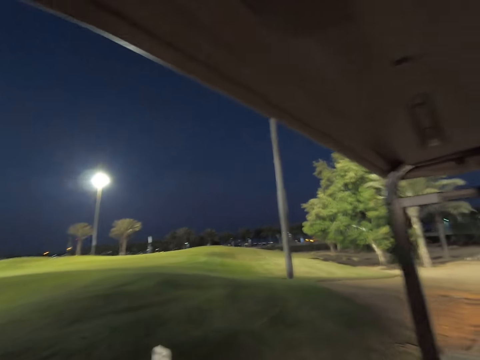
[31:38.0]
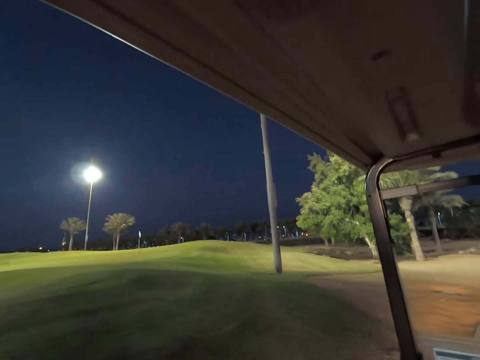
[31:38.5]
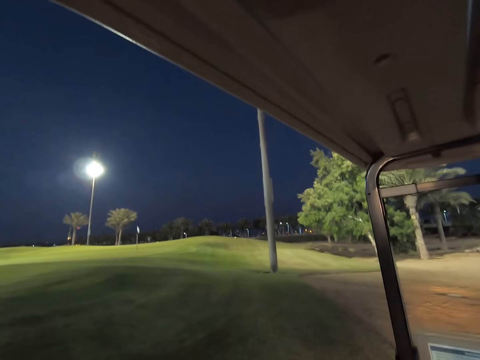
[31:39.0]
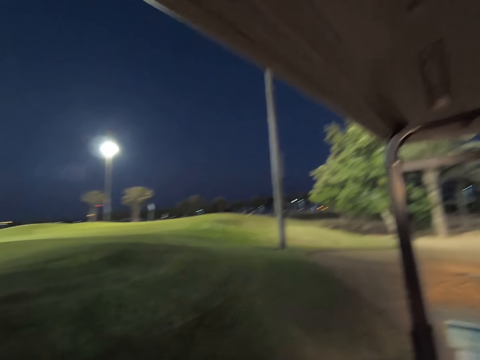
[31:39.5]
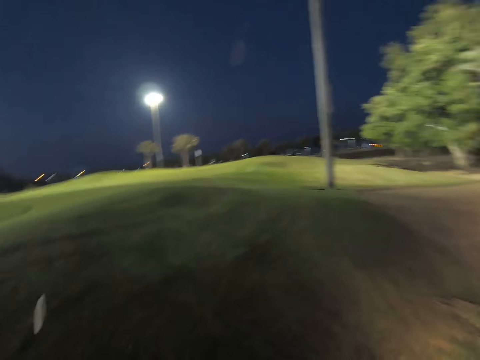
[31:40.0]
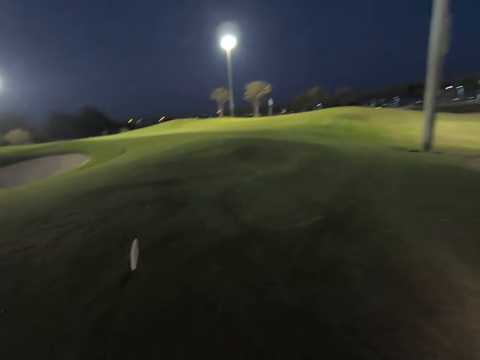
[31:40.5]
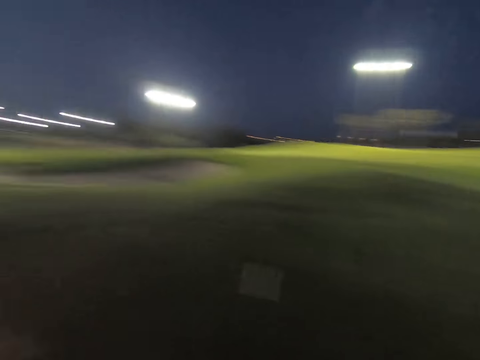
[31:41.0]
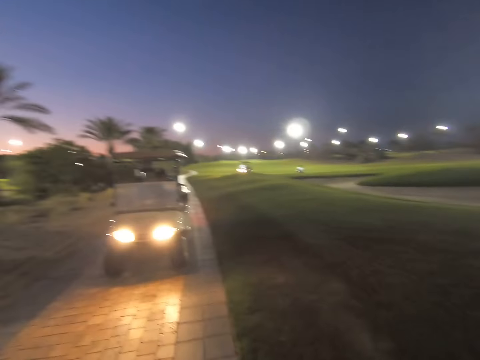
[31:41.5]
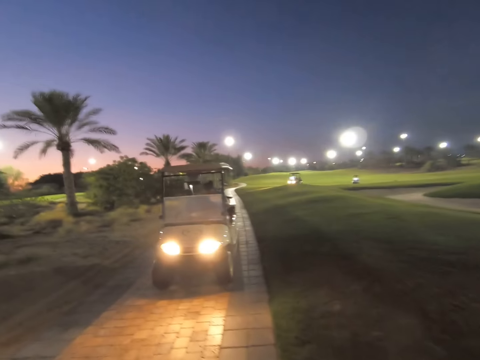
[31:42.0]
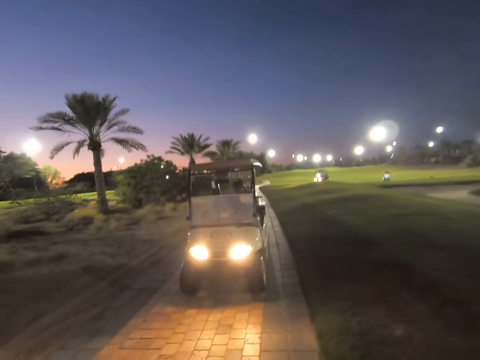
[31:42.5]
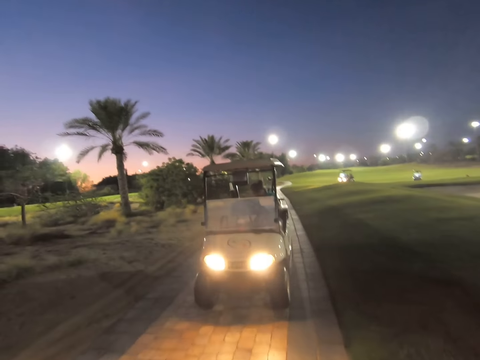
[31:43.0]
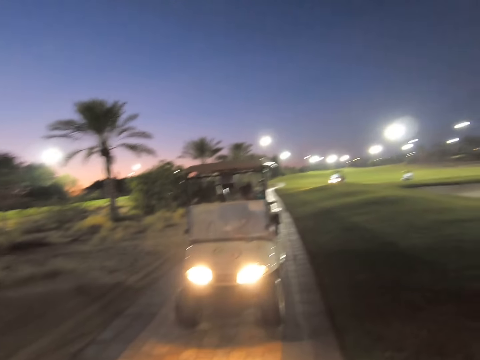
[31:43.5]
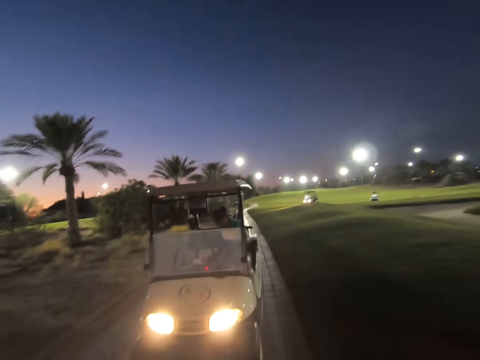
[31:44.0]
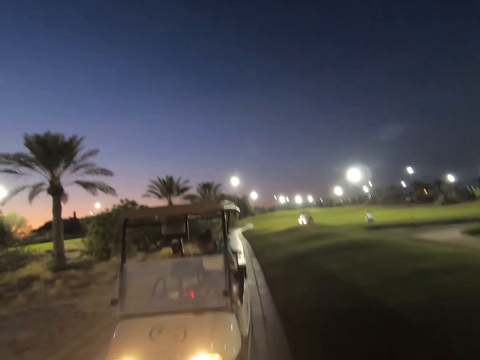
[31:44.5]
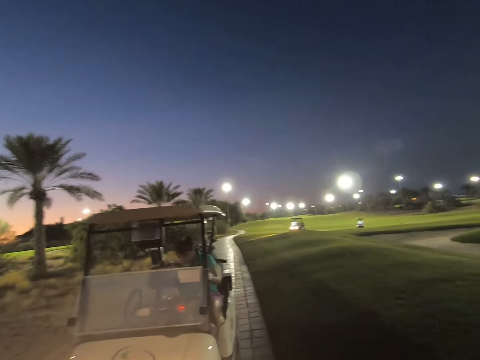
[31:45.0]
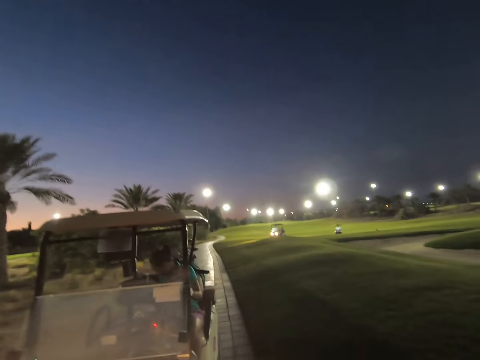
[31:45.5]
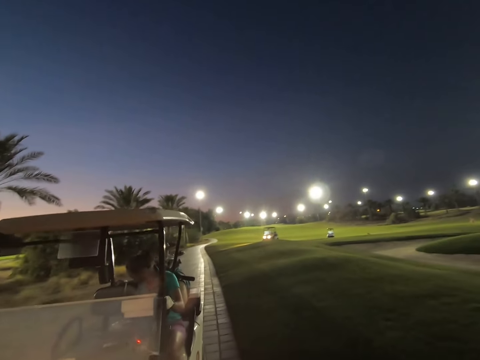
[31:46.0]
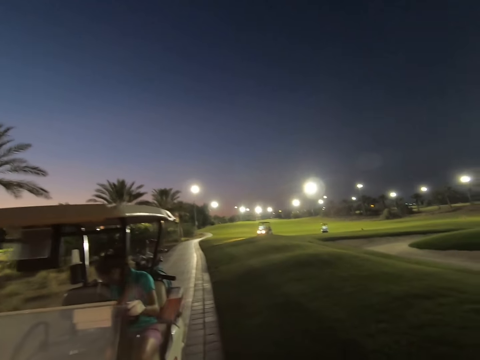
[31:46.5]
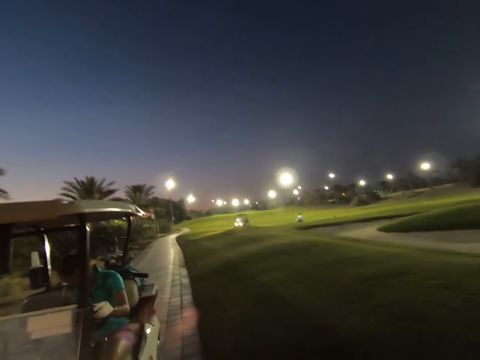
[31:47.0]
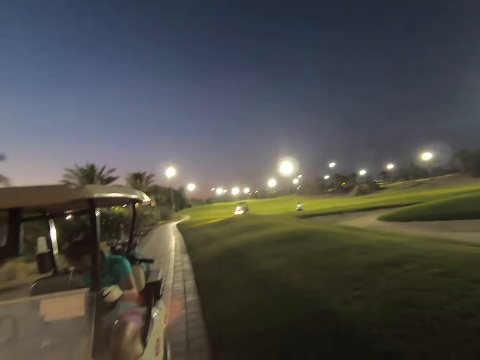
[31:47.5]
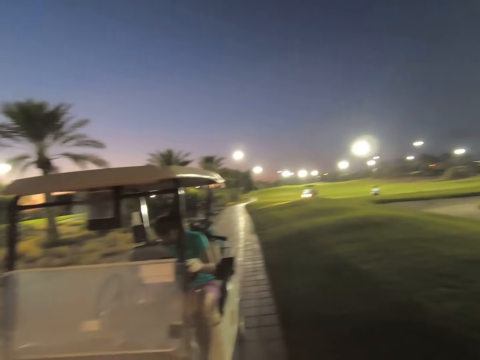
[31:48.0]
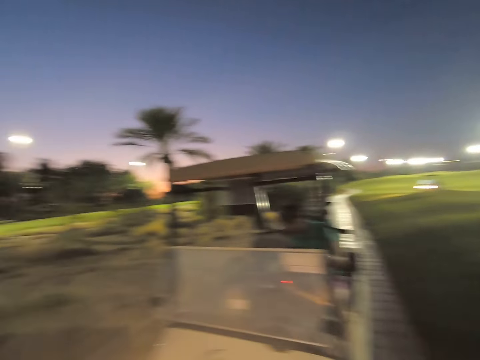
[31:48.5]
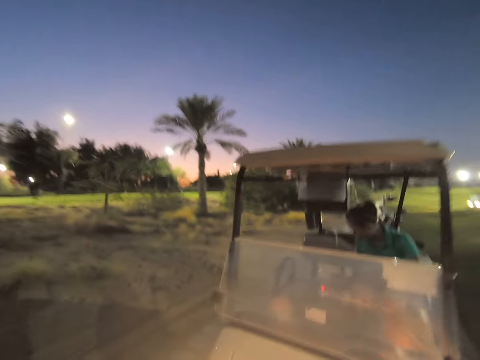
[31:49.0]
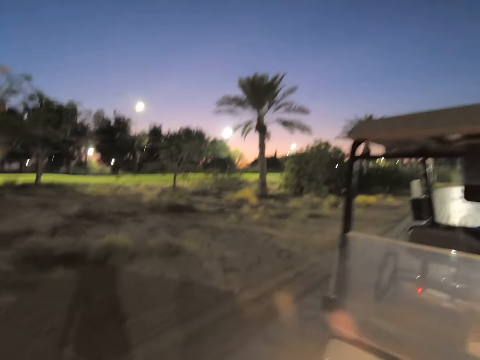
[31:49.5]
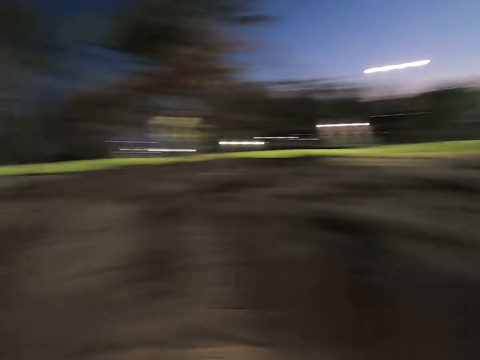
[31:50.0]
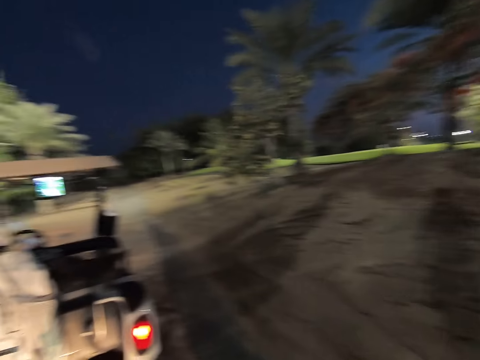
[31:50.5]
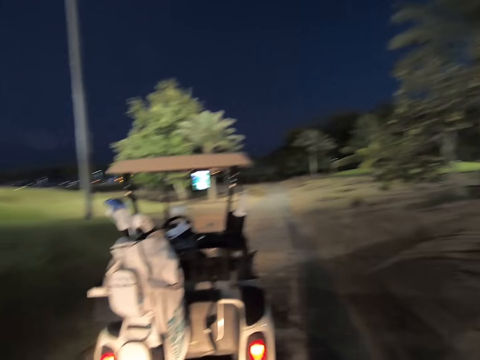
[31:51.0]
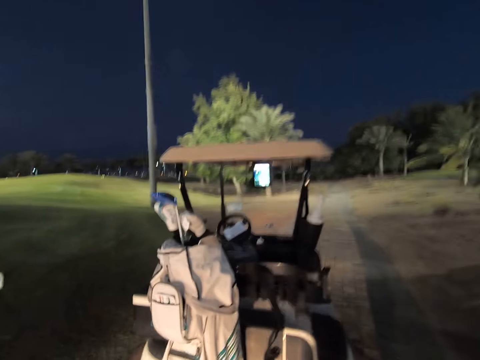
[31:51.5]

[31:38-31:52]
The camera wearer stops the golf cart on the road. They walk around the road. A woman sits in the car.

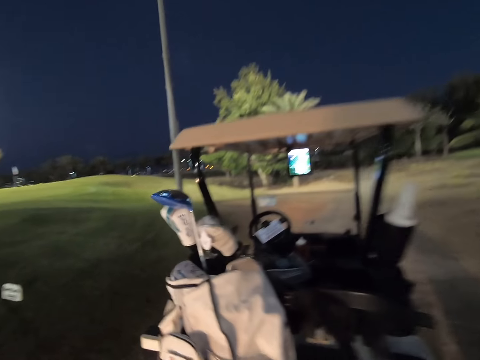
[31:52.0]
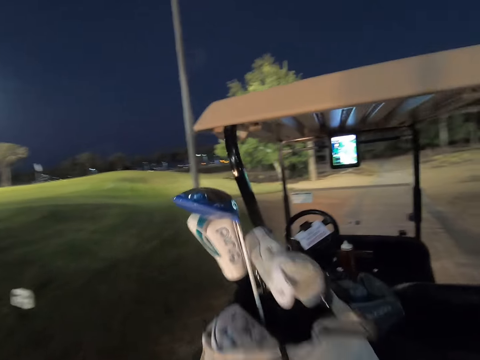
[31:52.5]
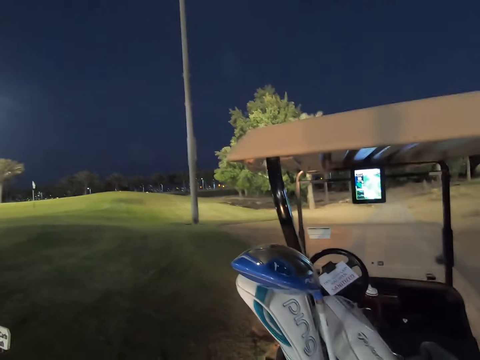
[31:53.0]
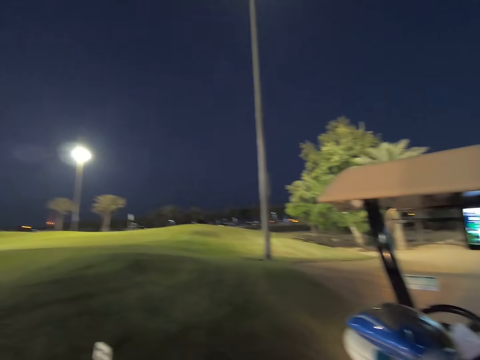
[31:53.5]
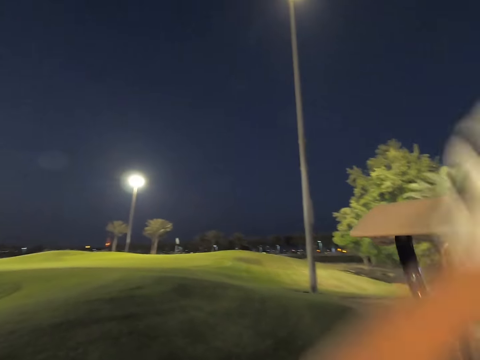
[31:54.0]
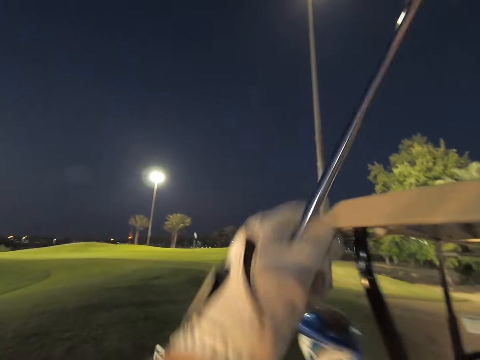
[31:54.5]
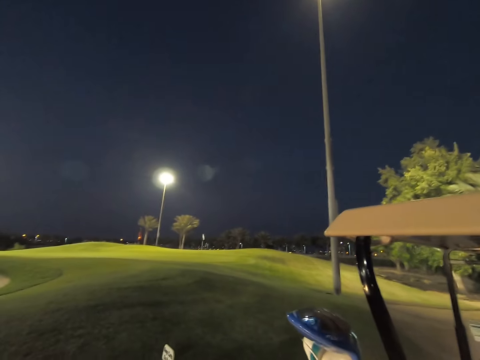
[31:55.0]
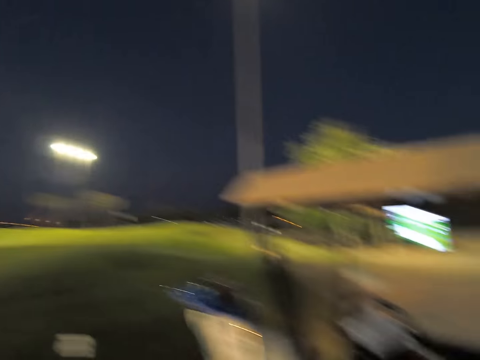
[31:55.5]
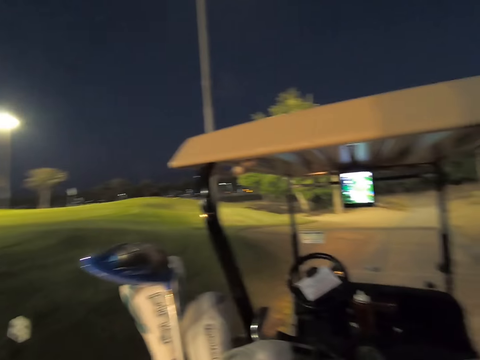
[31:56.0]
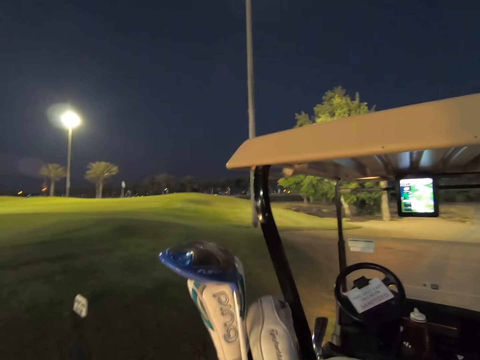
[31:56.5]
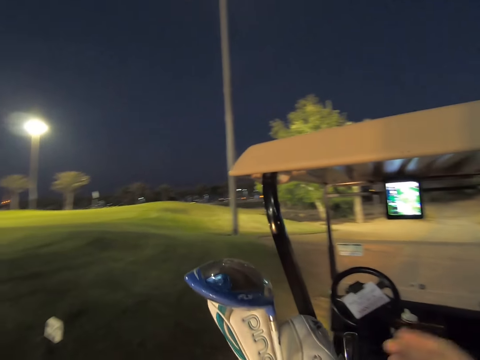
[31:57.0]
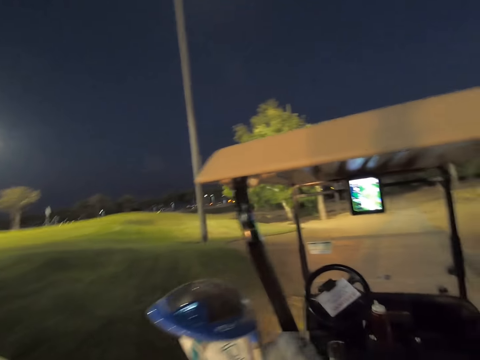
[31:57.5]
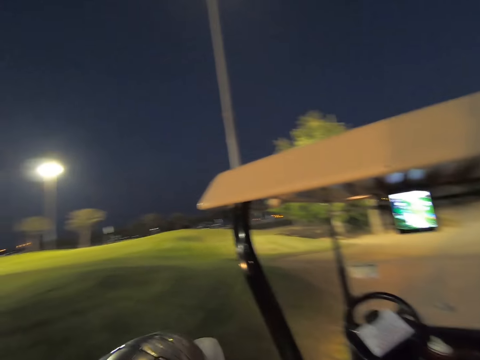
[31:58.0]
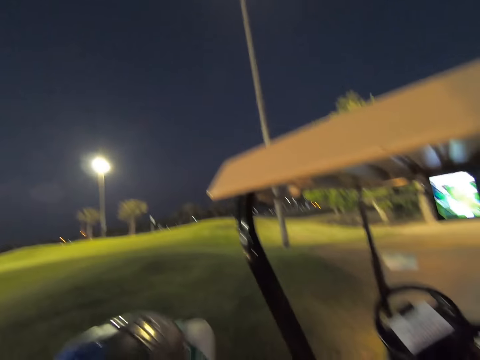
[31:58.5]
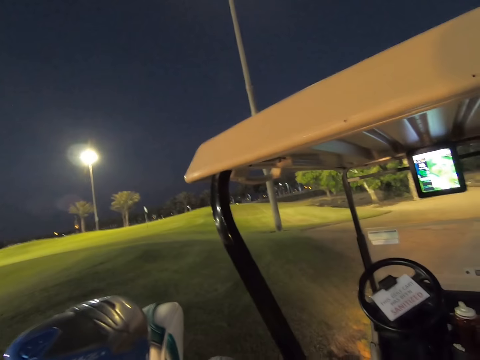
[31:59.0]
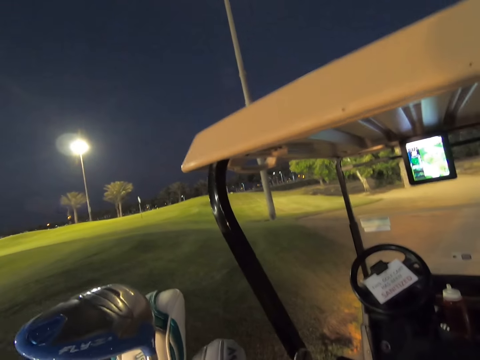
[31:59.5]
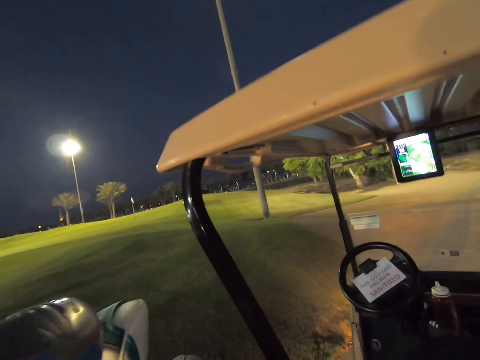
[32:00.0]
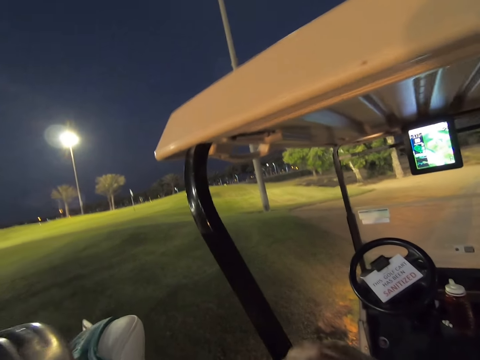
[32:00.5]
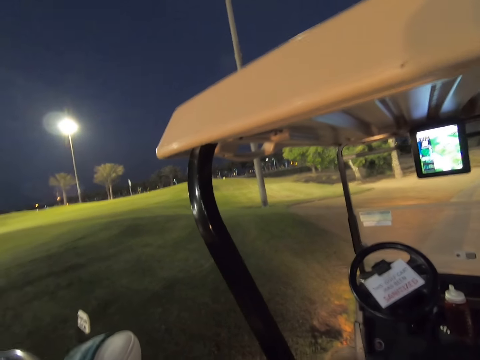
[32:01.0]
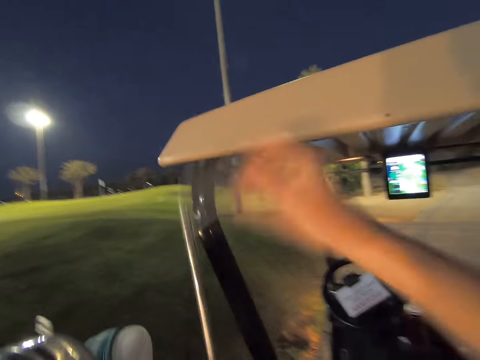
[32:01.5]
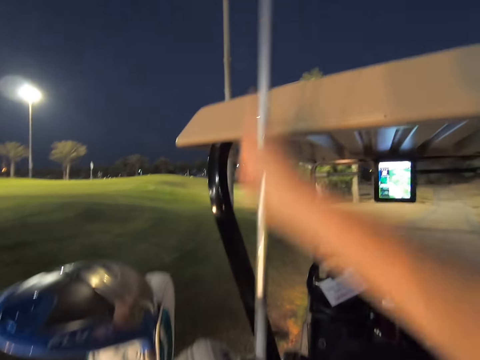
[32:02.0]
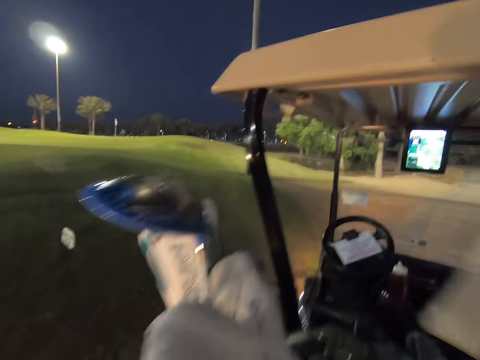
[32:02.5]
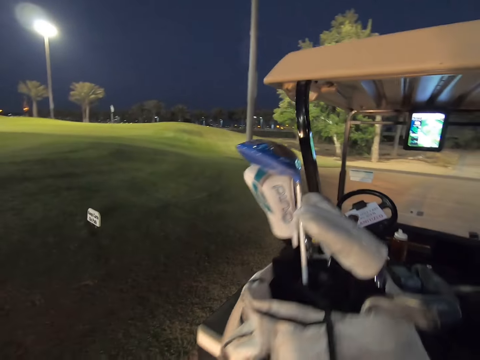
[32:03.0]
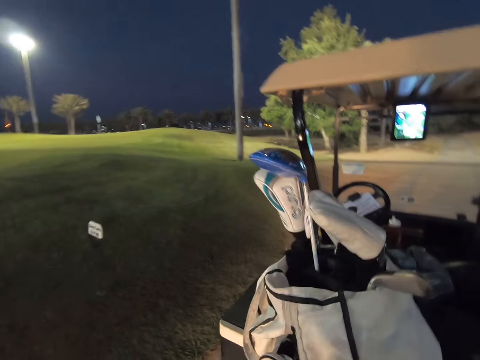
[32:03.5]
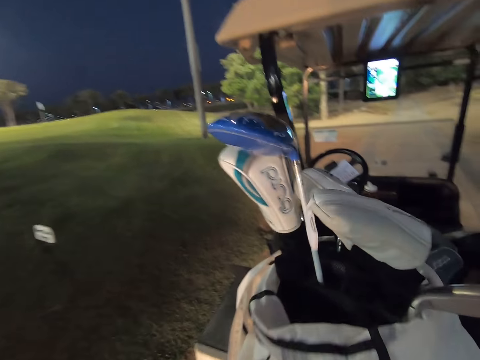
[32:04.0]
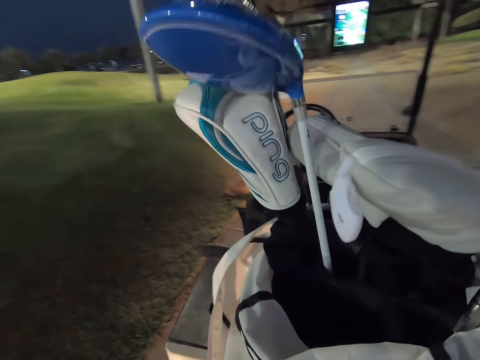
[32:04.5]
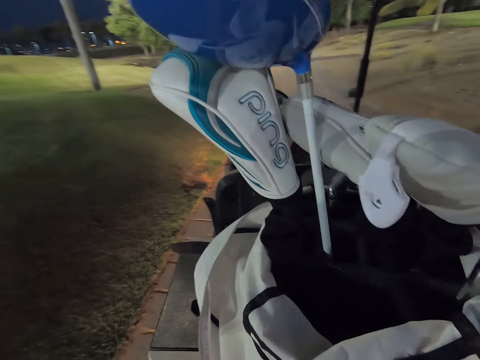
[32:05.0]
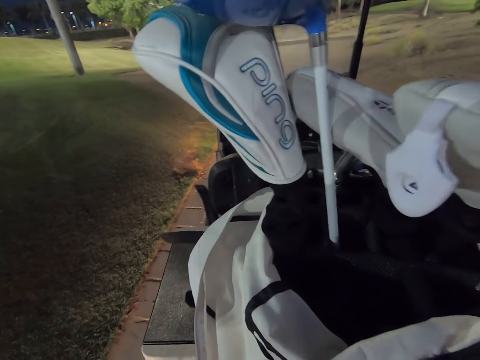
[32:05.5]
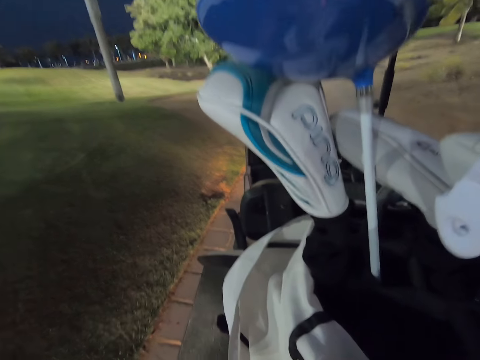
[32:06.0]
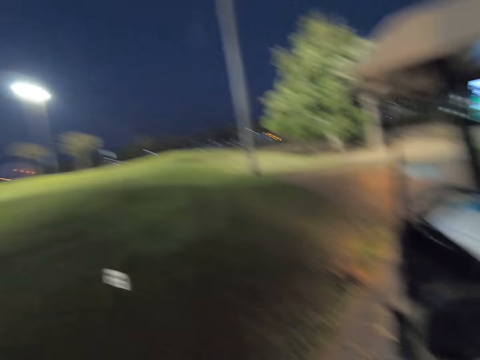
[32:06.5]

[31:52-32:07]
The camera wearer picks up a golf stick from the bag. They take out another stick.
